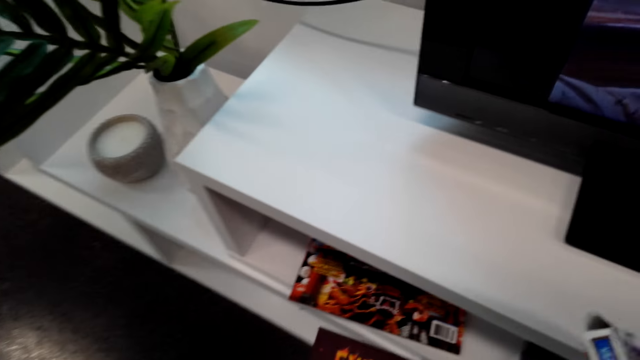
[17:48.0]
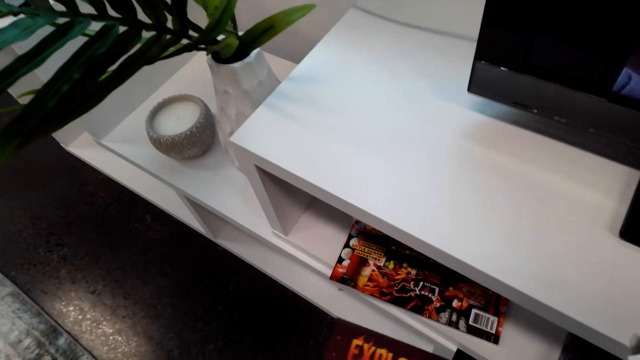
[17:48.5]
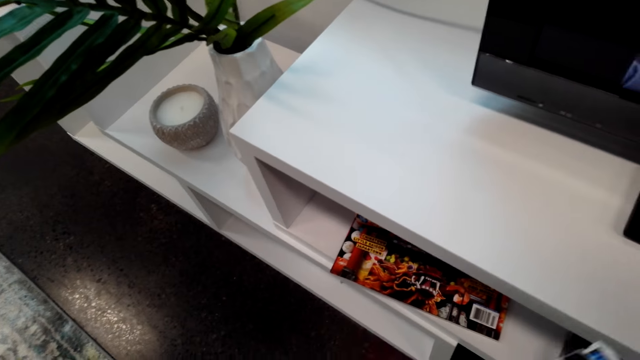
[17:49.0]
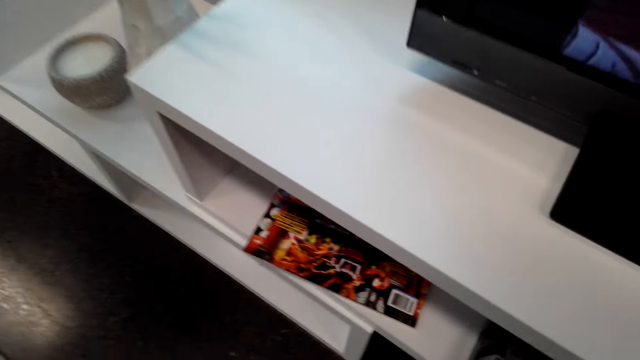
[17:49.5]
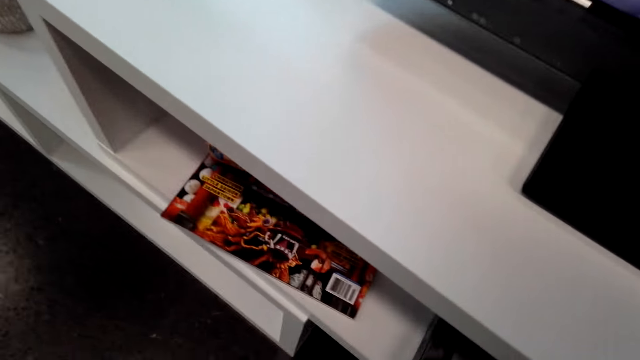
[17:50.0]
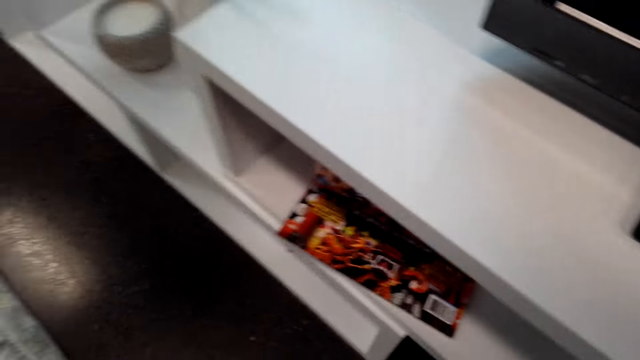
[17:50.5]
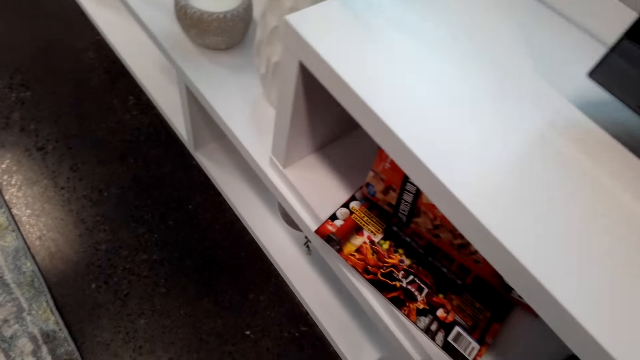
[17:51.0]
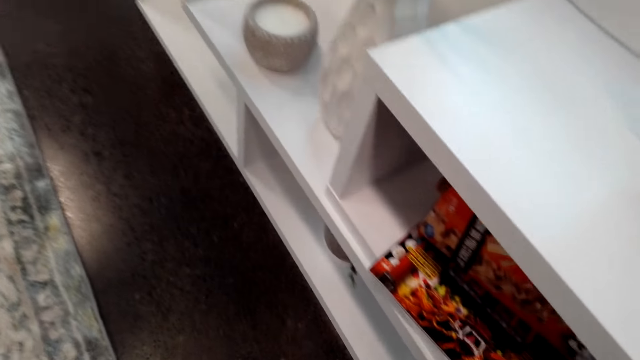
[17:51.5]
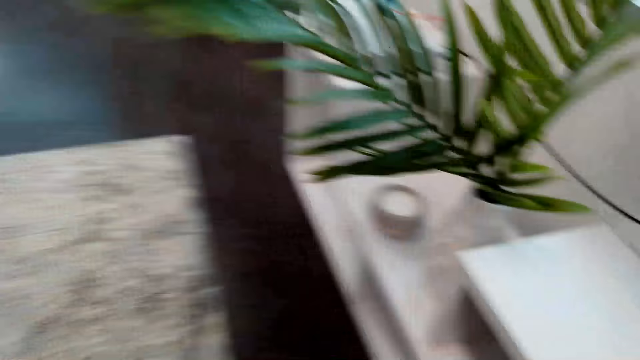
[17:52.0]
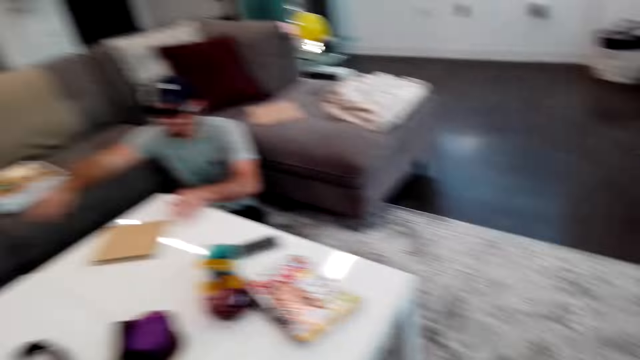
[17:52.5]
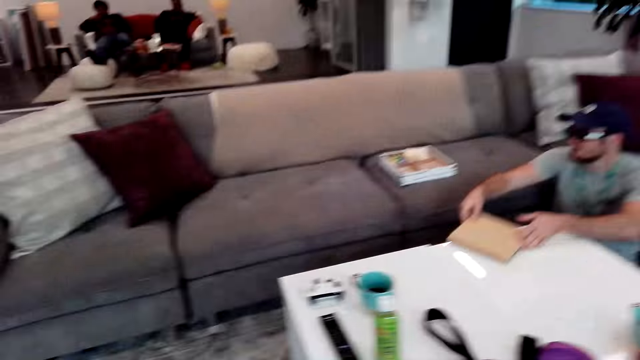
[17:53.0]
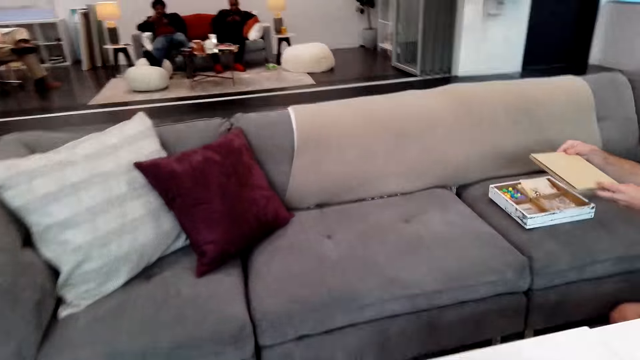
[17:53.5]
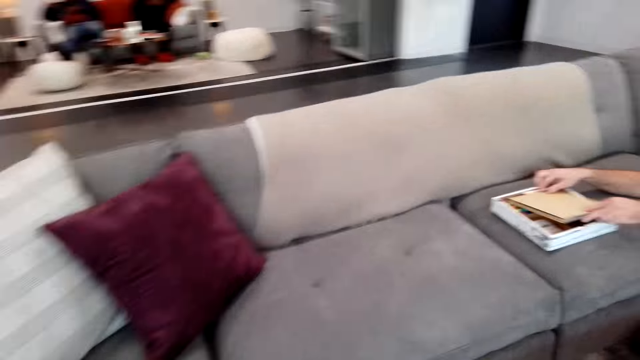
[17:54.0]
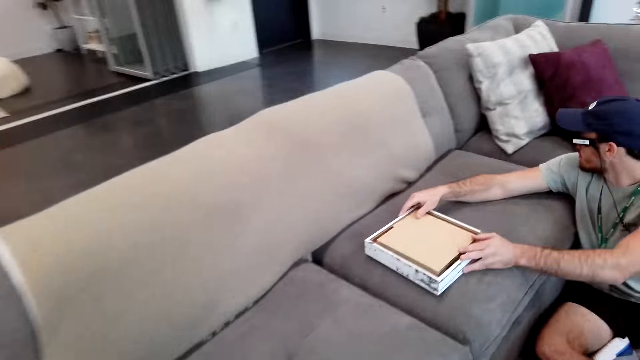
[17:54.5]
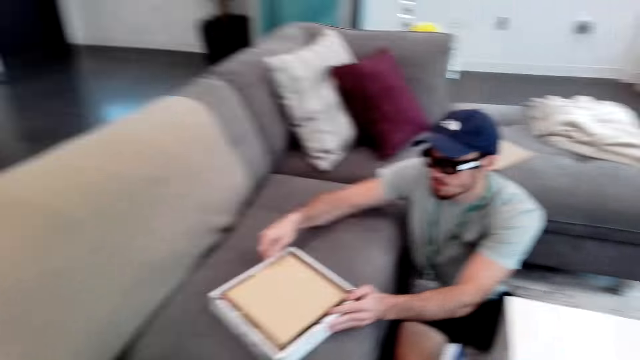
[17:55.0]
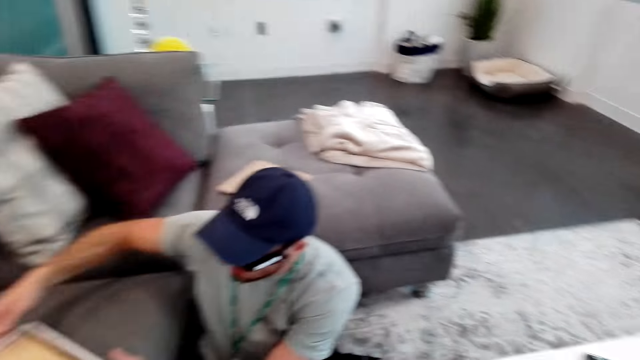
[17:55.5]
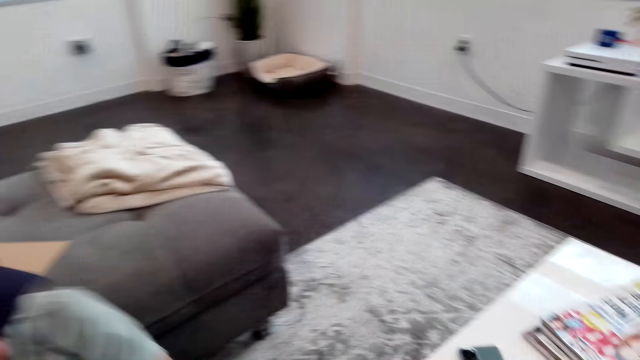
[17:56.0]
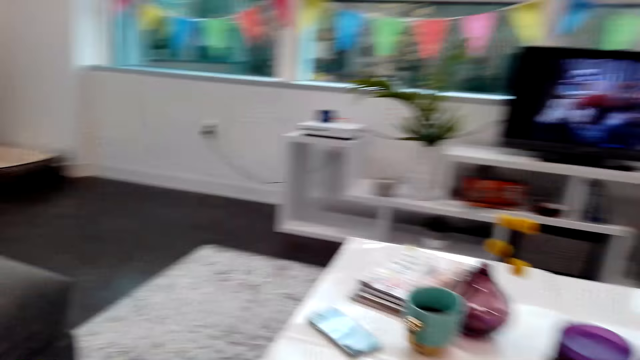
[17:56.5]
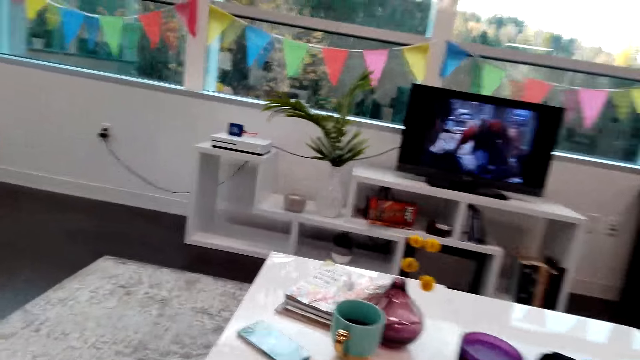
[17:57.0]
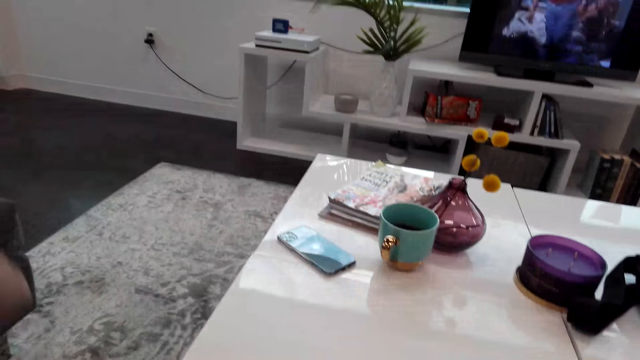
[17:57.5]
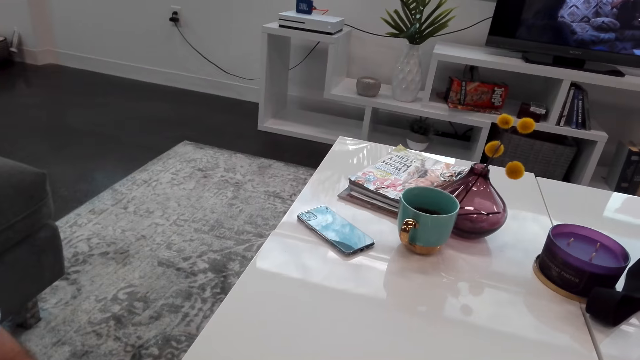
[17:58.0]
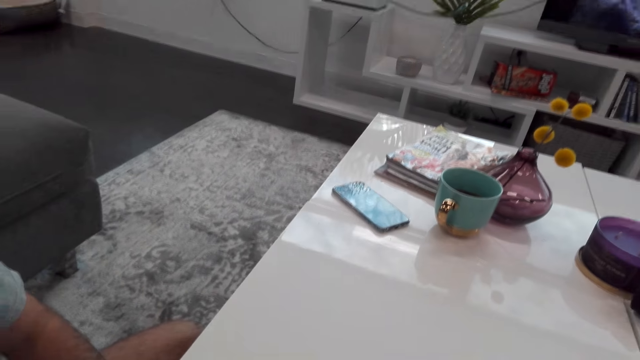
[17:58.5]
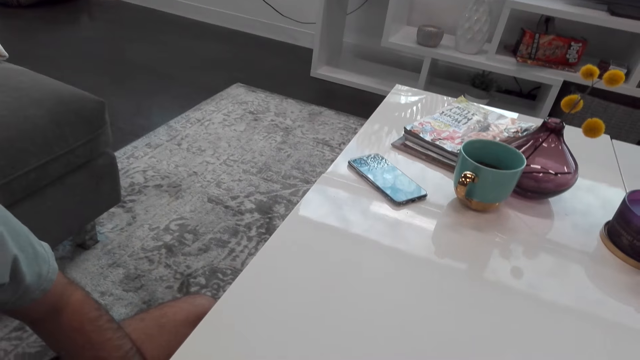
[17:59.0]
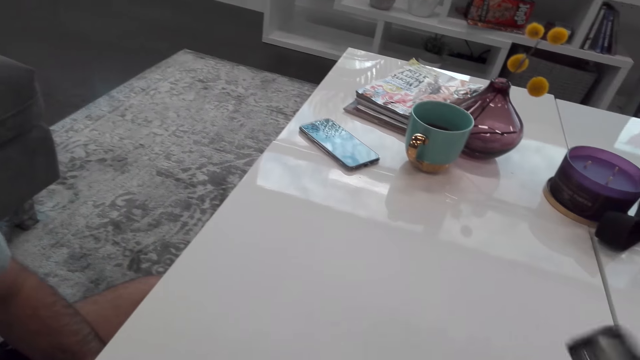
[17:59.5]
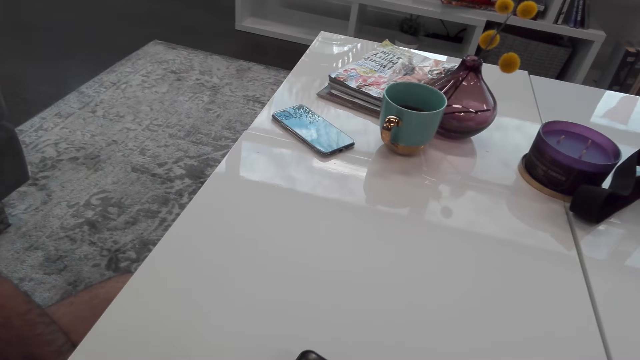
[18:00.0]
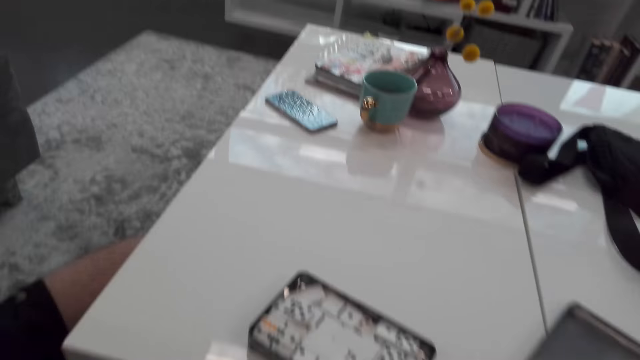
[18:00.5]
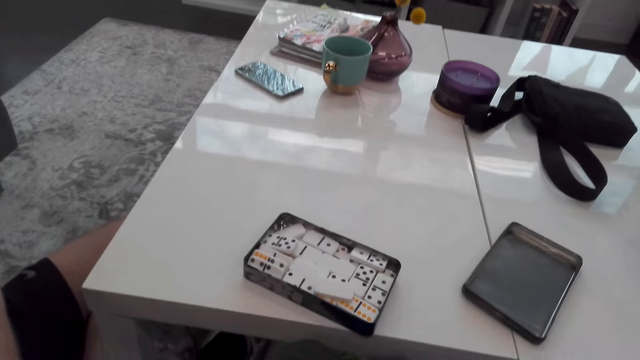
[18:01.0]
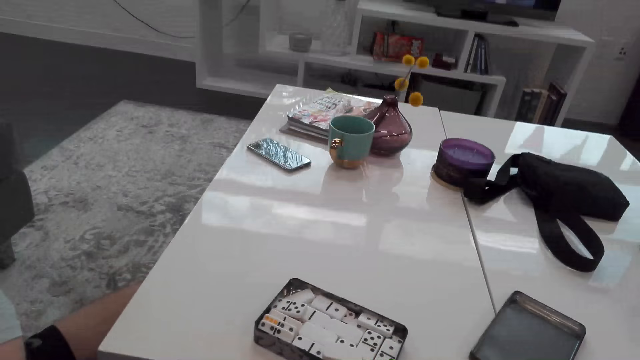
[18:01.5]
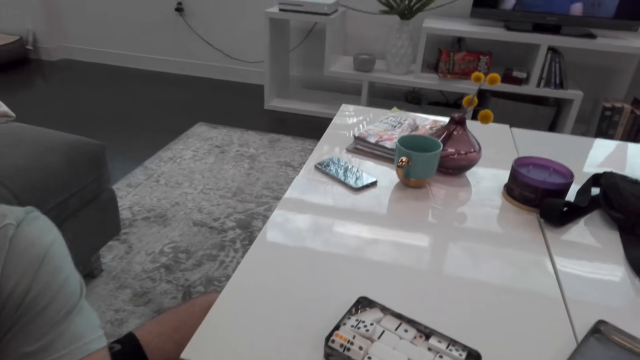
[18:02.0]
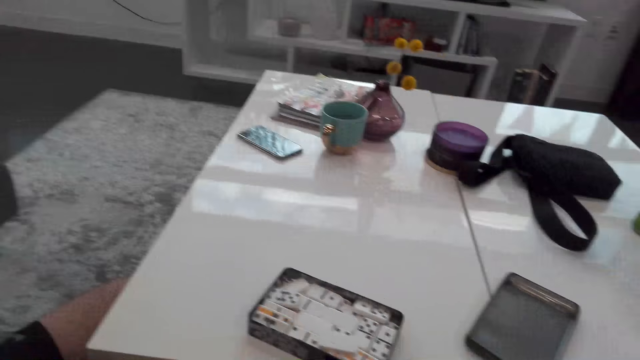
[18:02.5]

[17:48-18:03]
The camera wearer picks up a box. They walk around the room and pick up the board. A man puts the board in the box. The camera wearer walks around the room and puts the dice box on the table.

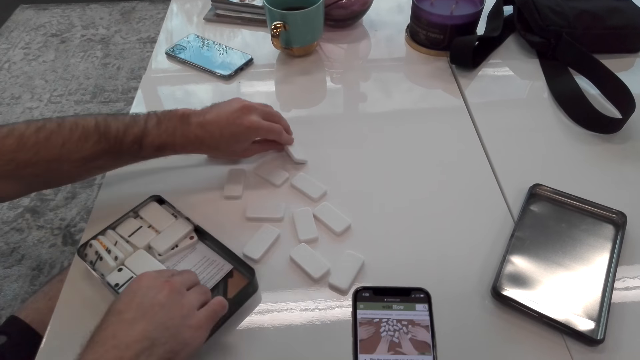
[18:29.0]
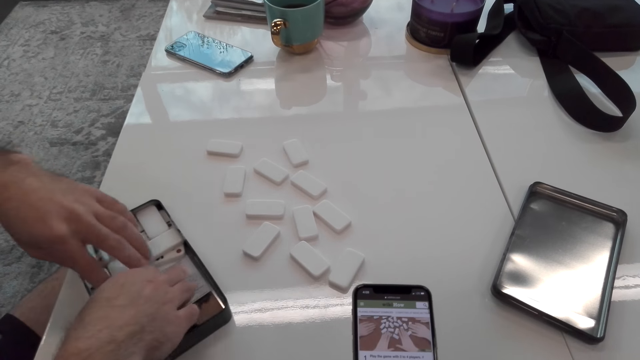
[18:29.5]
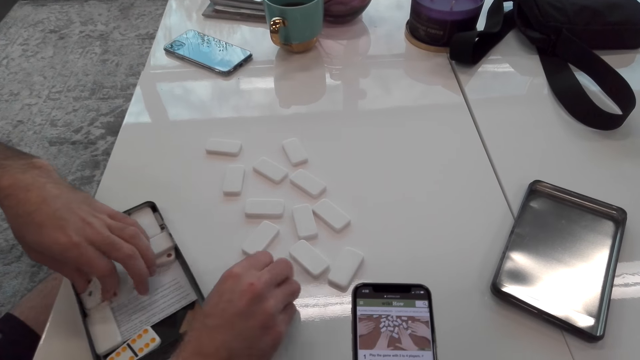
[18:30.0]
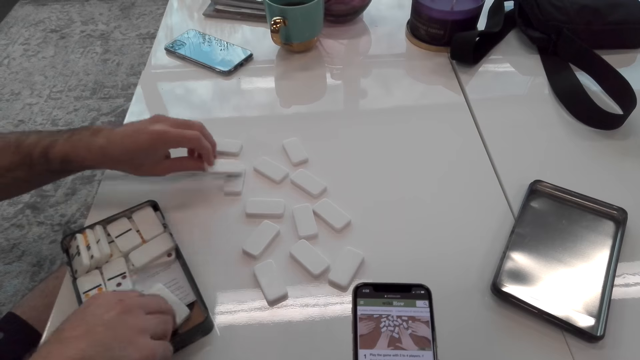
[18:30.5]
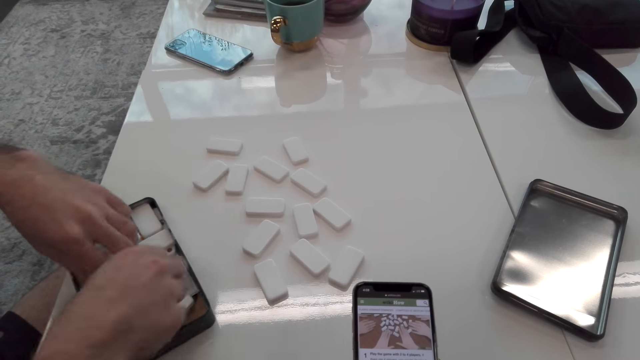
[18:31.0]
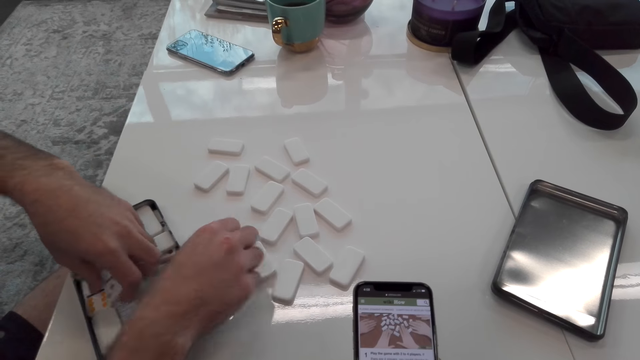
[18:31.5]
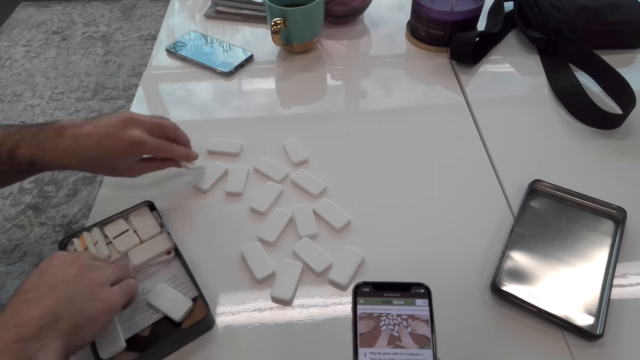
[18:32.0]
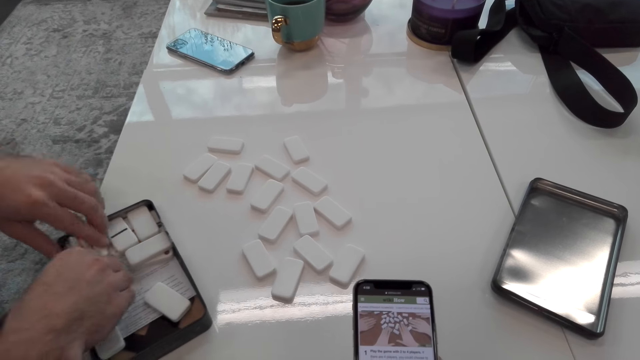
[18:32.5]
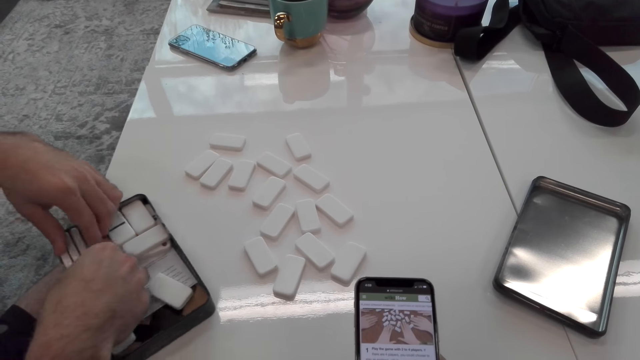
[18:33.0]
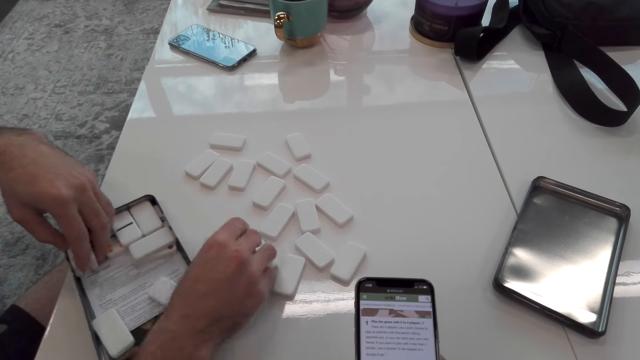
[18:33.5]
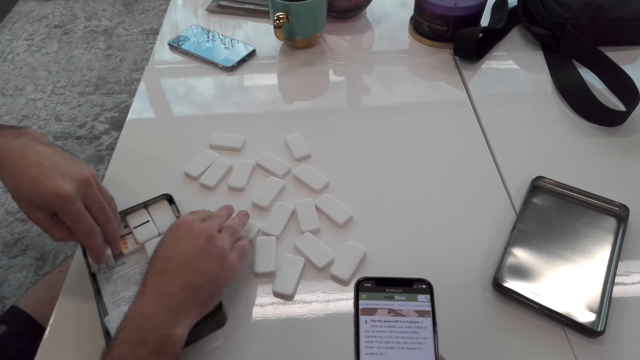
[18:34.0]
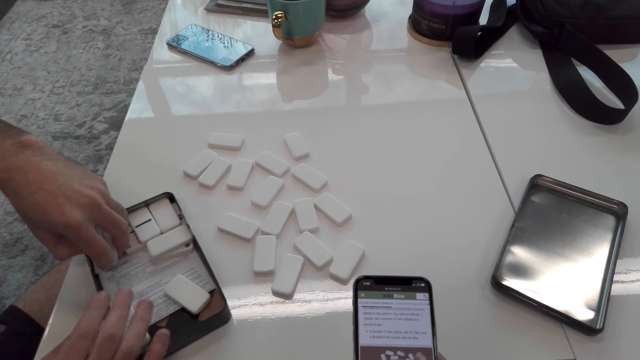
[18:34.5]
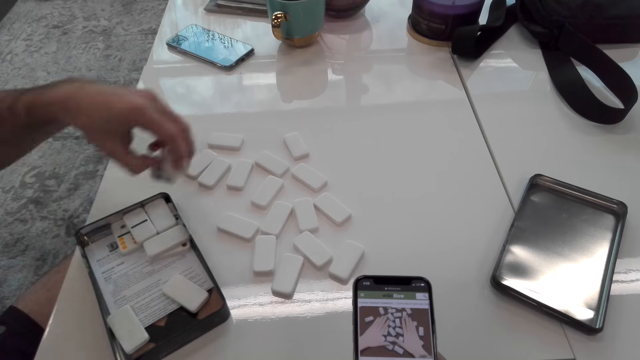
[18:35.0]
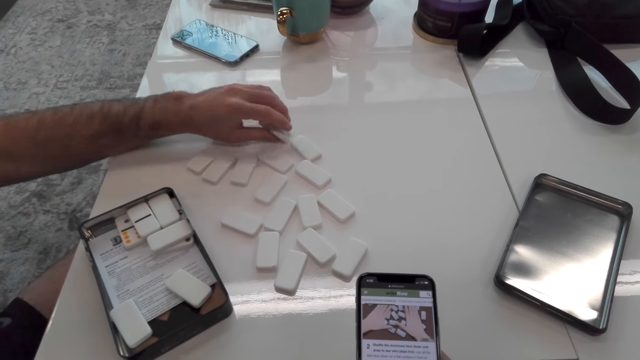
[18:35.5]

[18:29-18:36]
The camera wearer uses a mobile phone.
